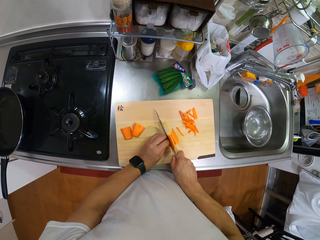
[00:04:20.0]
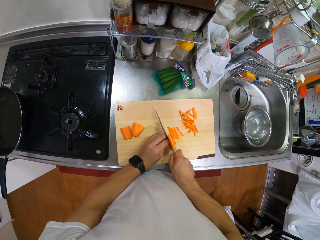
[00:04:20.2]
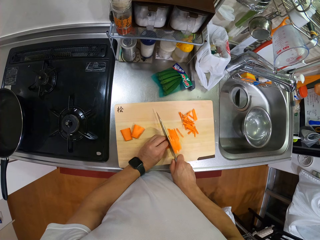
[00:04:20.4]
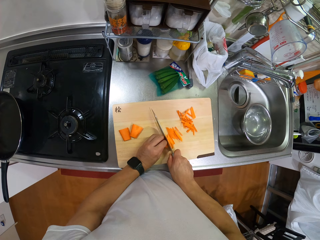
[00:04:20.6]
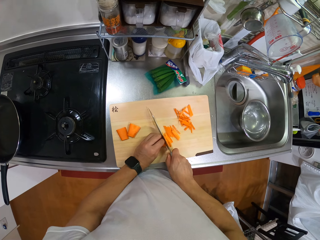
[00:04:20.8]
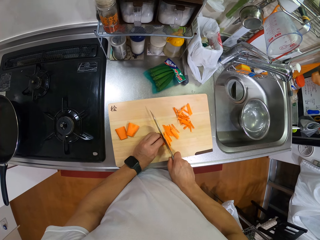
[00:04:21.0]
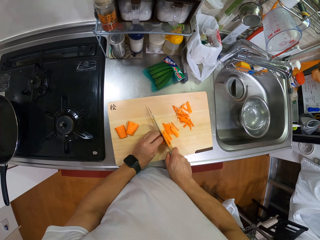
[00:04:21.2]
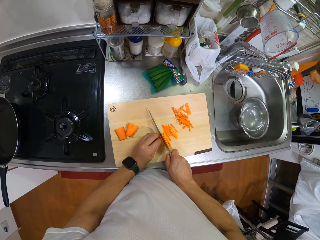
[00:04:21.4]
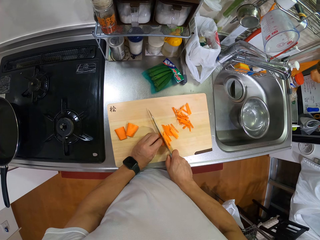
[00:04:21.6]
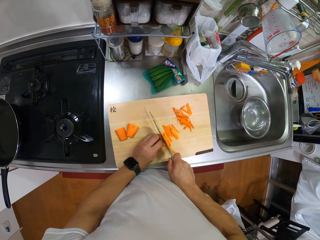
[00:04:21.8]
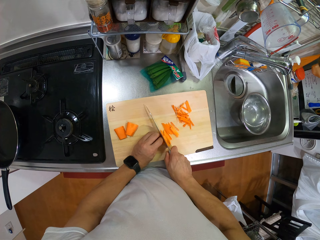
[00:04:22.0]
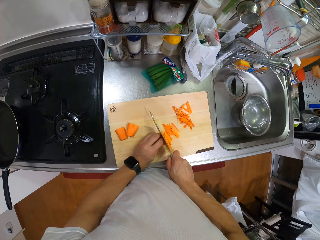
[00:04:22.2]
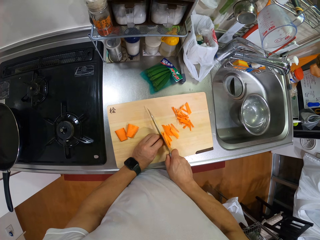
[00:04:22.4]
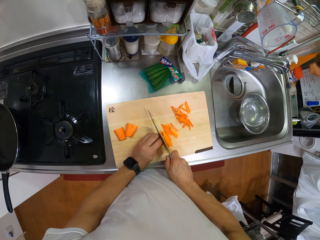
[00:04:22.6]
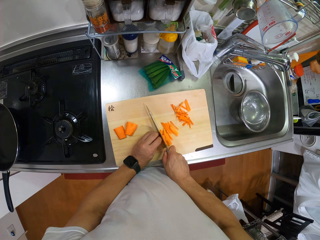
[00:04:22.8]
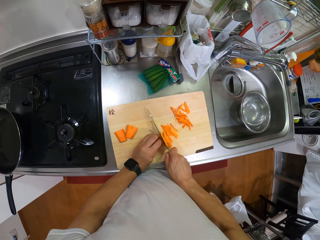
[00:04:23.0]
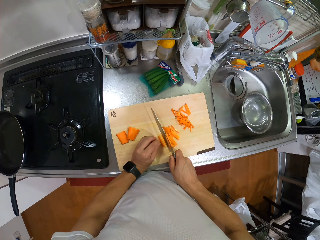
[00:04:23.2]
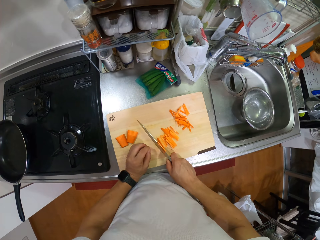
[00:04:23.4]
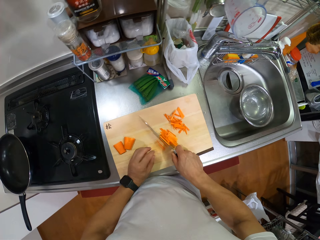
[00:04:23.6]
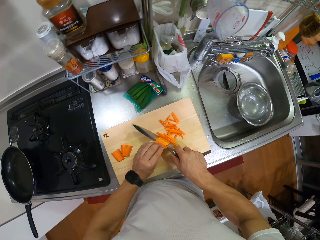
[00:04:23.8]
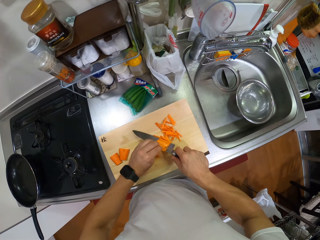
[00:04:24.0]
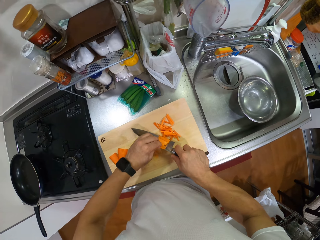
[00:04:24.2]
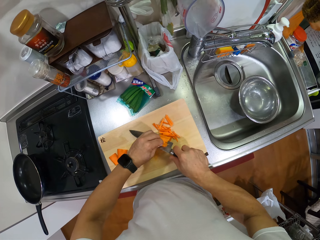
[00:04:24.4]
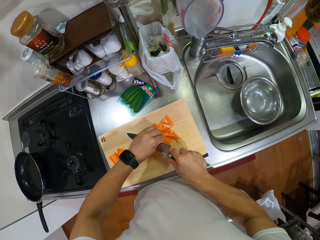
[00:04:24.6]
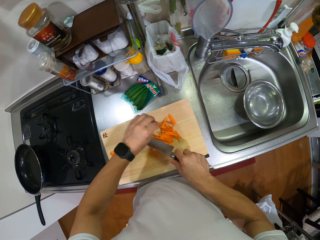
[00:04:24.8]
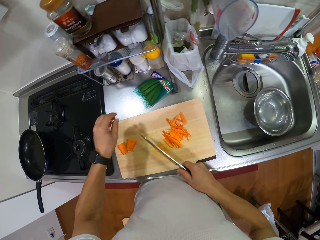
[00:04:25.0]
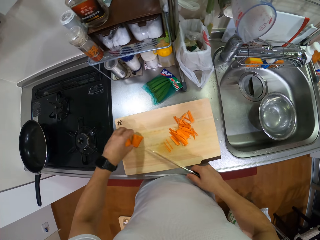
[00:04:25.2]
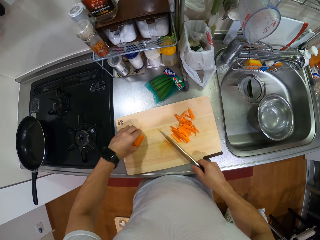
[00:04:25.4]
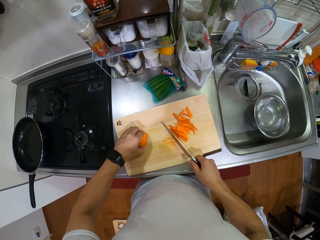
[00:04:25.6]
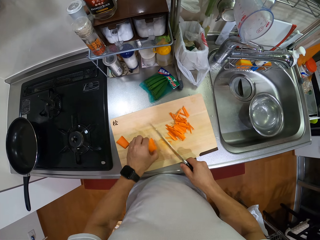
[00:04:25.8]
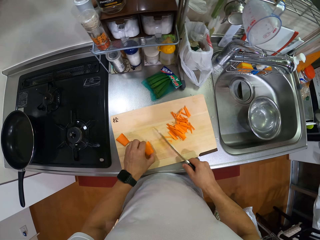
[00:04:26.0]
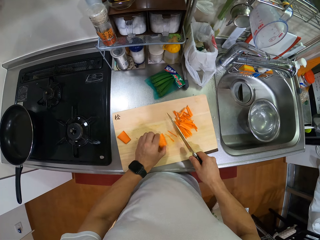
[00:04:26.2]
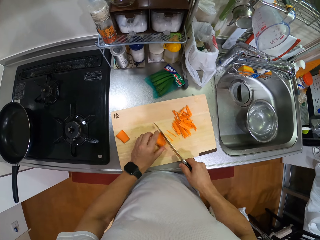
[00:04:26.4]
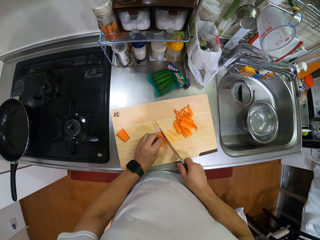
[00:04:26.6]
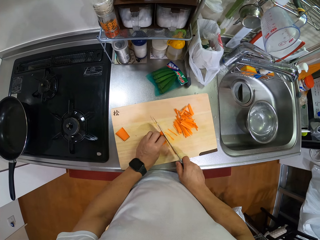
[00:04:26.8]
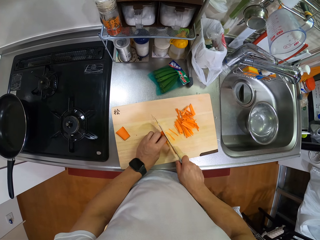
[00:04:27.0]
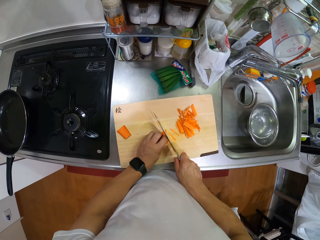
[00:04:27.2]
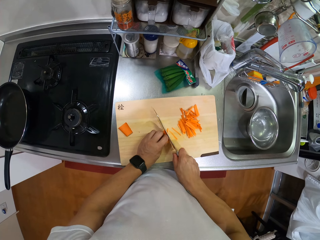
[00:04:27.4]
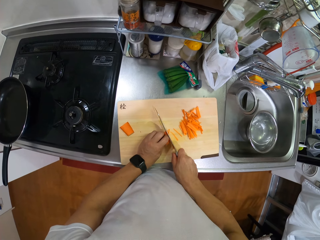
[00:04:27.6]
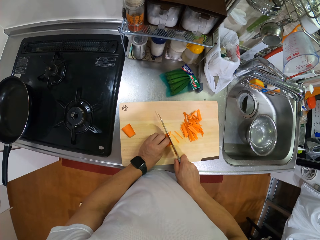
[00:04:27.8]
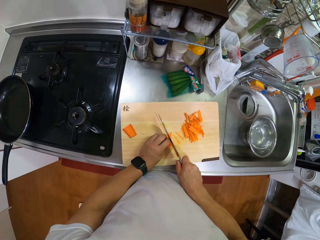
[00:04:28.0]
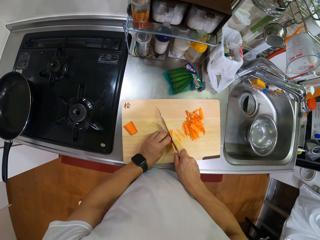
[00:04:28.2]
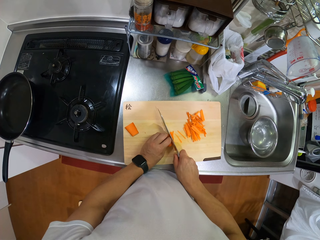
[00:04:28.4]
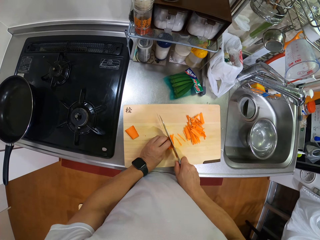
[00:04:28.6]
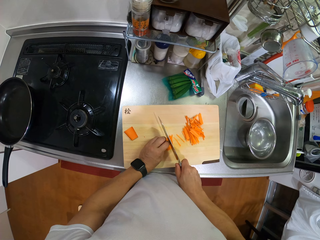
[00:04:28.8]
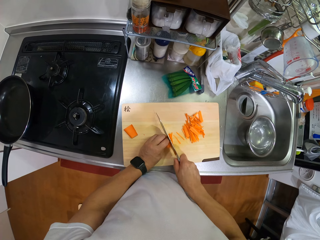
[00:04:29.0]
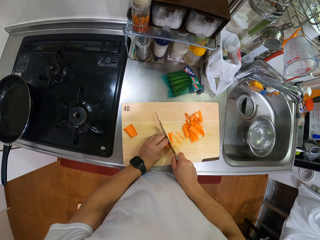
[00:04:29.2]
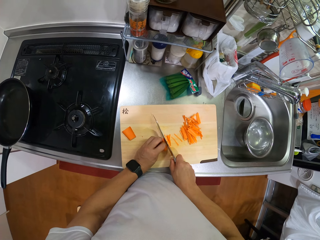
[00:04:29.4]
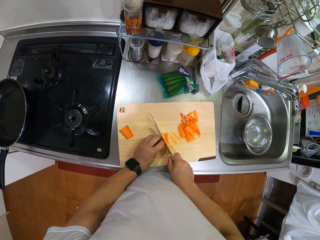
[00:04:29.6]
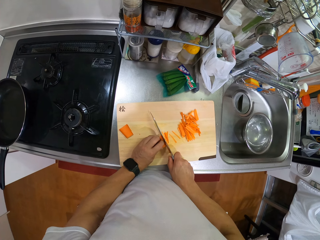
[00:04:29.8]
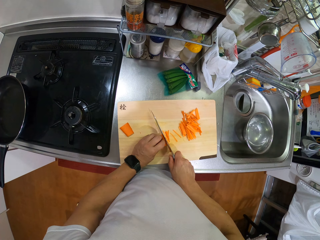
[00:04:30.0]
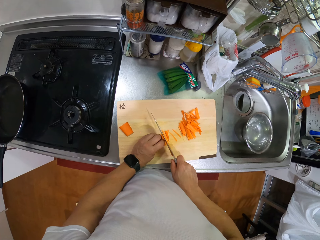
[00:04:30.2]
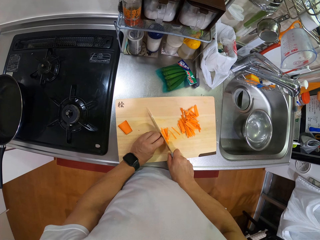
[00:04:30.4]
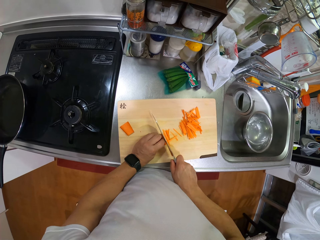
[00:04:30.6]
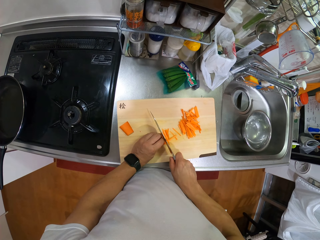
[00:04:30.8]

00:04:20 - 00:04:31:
The camera wearer moves the carrot pieces. They remove the carrots from the knife. They take another carrot slice. They move both hands and move the carrots on the chopping board. They chop the carrot slices with a knife.

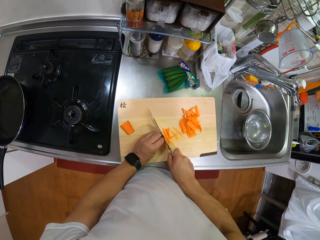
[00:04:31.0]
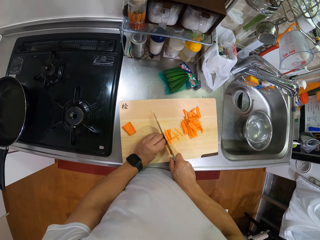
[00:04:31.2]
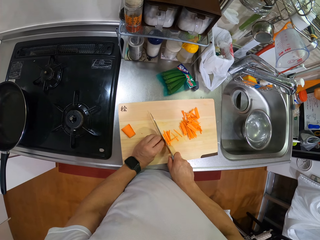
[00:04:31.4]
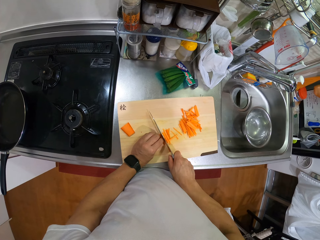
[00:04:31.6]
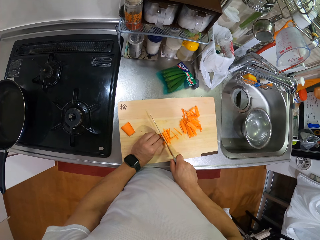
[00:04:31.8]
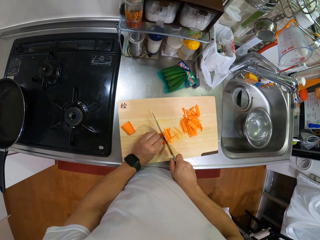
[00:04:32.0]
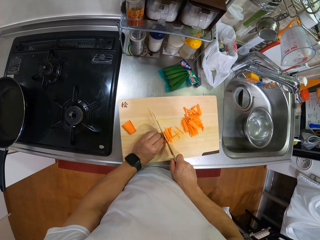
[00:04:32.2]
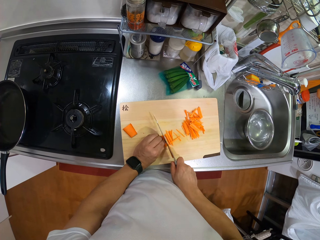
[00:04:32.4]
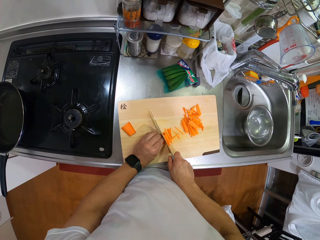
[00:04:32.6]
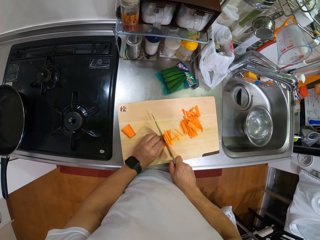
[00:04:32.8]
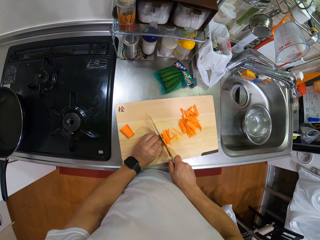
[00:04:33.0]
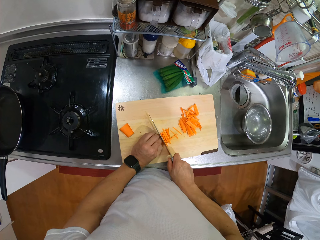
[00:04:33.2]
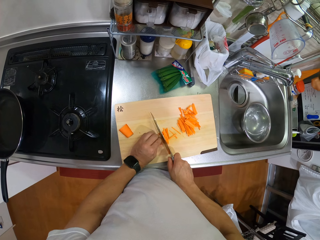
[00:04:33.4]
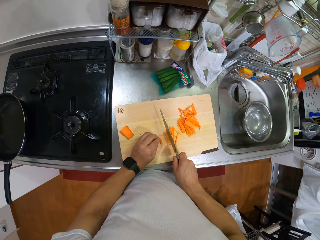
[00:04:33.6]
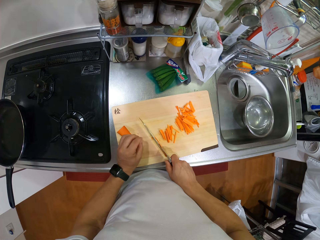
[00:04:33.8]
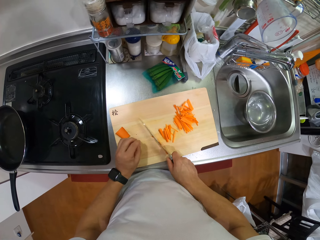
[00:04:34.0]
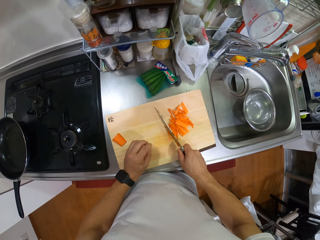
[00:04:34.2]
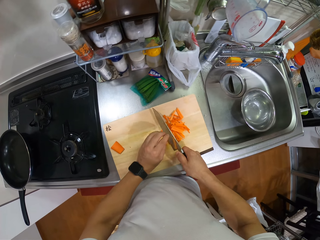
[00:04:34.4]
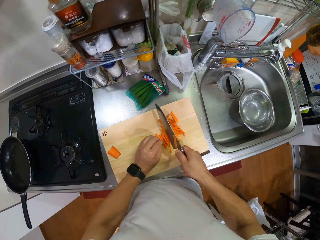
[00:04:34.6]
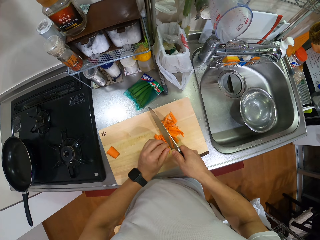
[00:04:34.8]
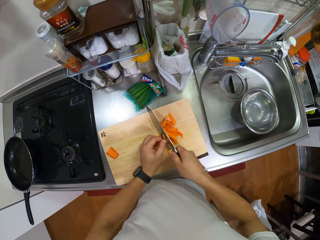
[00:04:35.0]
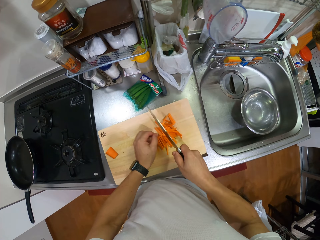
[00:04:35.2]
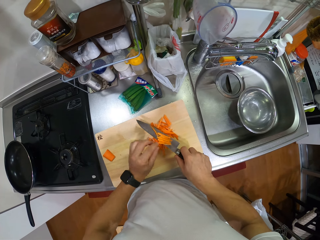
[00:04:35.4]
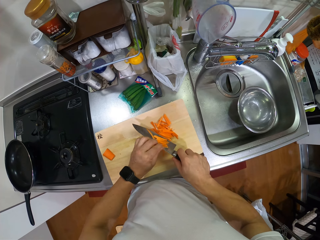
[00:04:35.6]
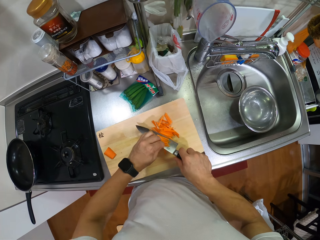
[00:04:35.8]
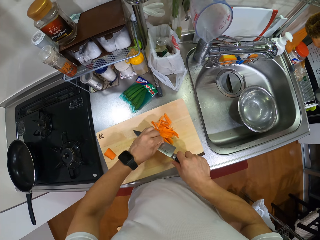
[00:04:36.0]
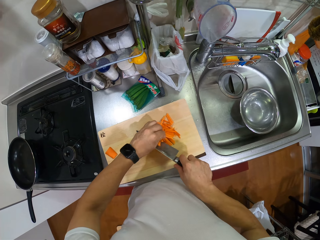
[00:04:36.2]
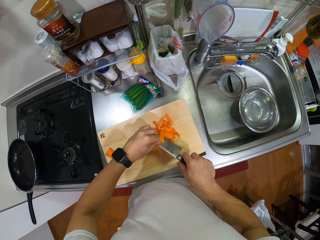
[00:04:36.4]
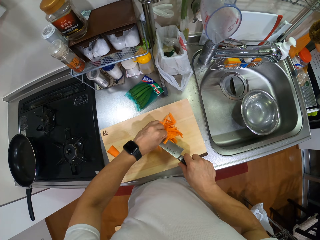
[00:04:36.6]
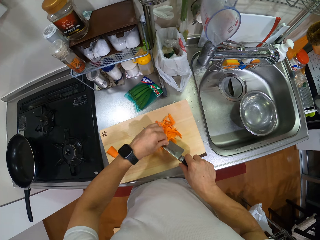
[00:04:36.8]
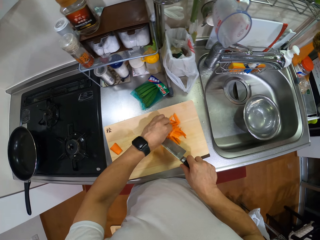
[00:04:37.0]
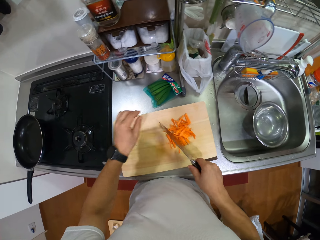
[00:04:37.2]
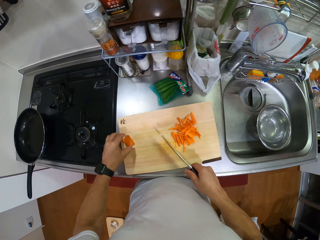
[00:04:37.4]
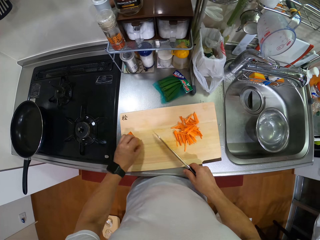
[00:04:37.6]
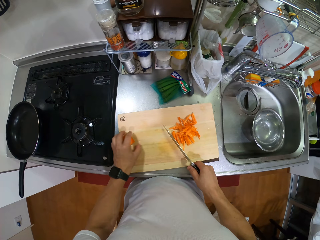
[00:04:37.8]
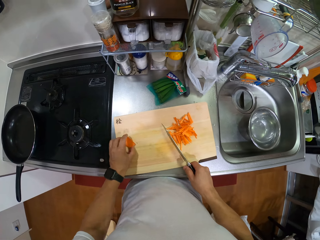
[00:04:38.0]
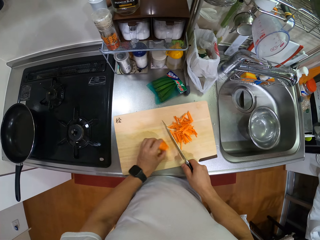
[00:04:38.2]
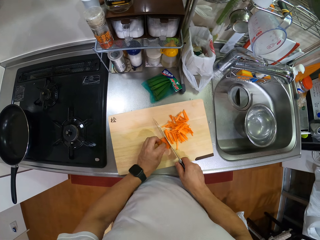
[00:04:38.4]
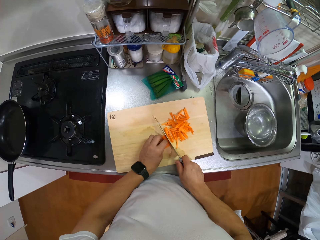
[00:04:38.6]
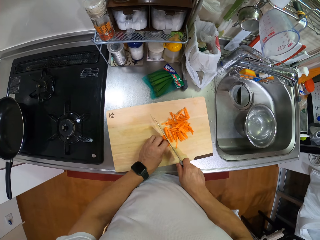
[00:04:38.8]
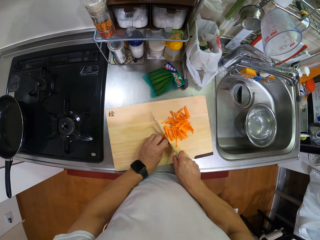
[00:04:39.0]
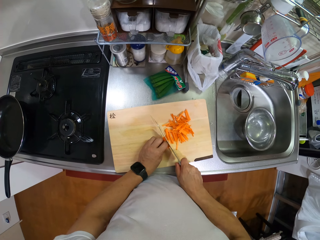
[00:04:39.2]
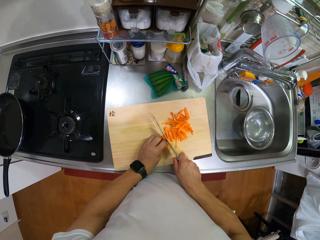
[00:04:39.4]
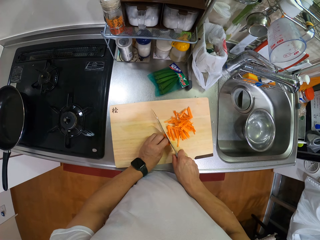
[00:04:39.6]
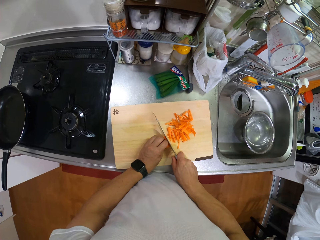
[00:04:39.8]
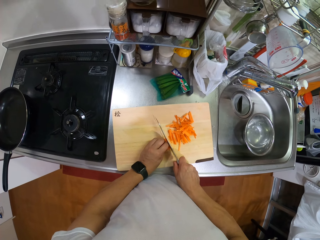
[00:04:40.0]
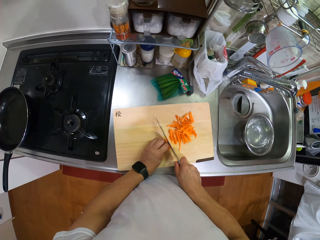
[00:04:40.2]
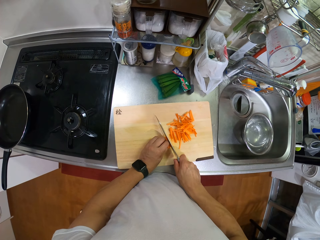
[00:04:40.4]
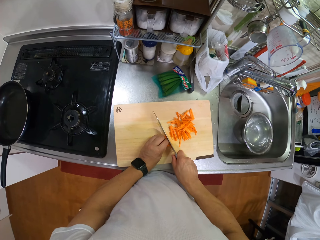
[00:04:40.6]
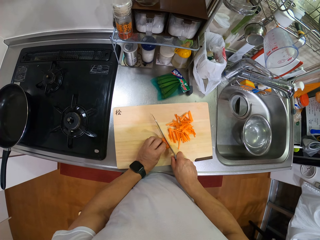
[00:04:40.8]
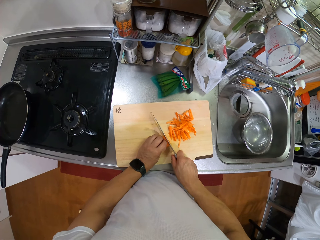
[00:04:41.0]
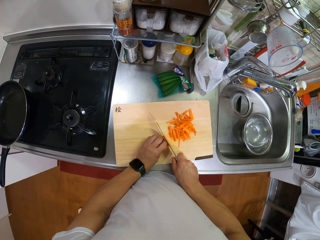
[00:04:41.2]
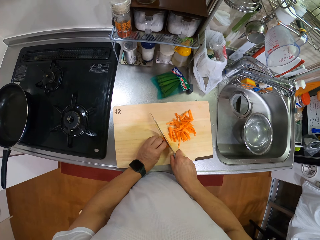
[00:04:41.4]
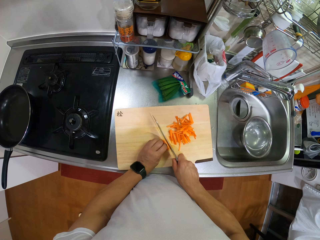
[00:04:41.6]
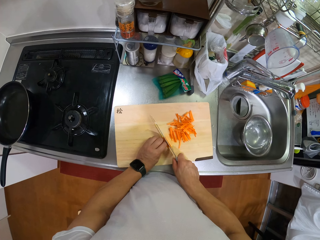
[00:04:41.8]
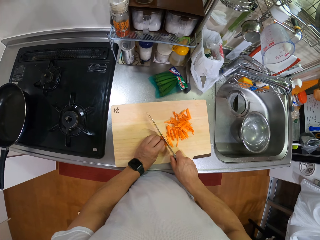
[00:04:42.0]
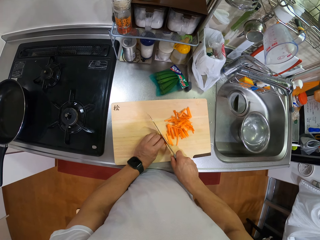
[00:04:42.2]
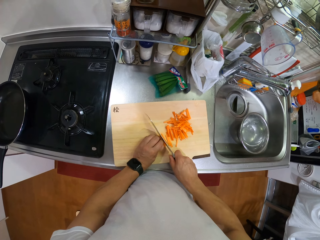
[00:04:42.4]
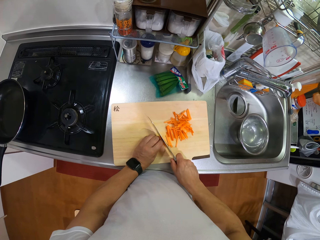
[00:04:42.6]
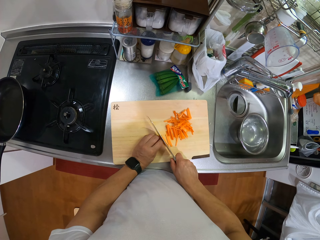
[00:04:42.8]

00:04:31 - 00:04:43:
The camera wearer moves aside the carrot slices with a knife. They remove the carrot slices from the knife. They wipe more carrot slice from the knife. They take another carrot slice, move the carrot slice on the chopping board and chop the carrot slice with the knife.
